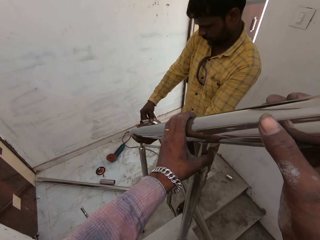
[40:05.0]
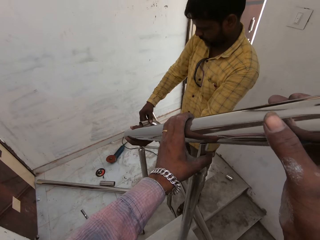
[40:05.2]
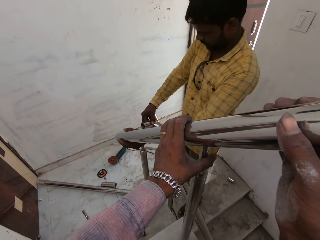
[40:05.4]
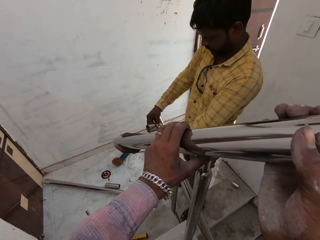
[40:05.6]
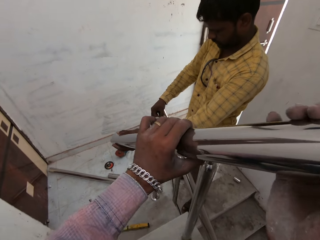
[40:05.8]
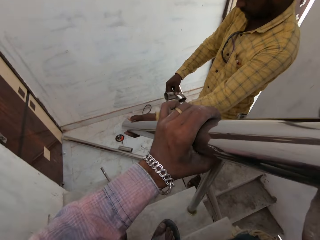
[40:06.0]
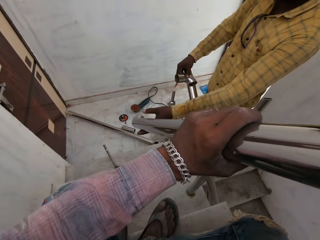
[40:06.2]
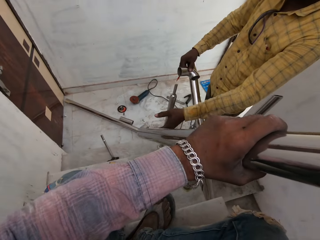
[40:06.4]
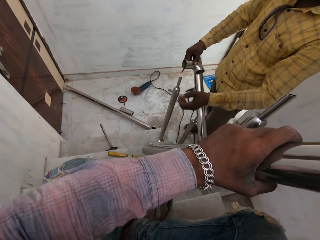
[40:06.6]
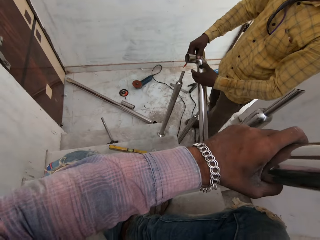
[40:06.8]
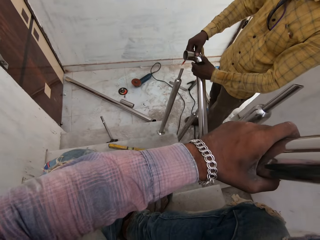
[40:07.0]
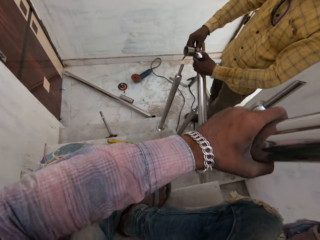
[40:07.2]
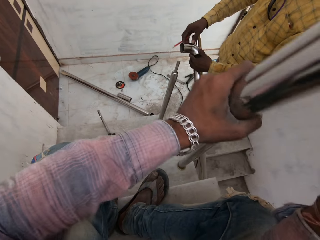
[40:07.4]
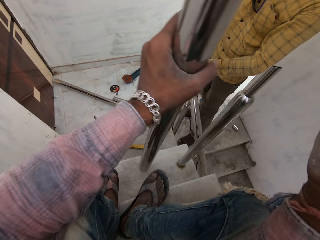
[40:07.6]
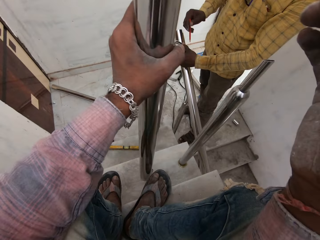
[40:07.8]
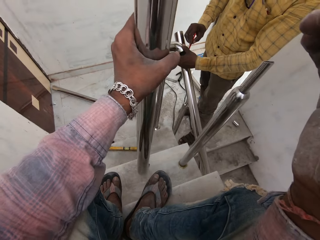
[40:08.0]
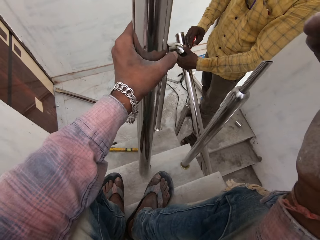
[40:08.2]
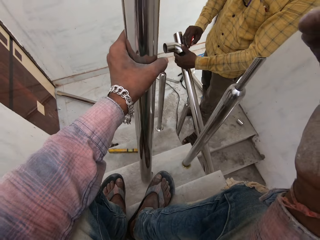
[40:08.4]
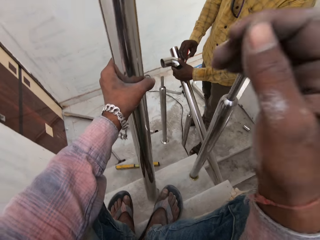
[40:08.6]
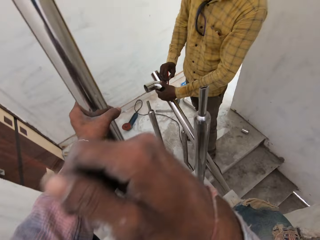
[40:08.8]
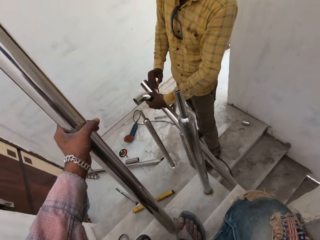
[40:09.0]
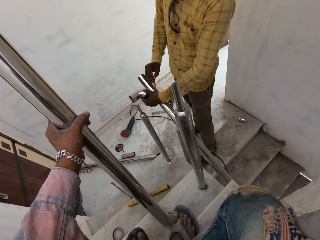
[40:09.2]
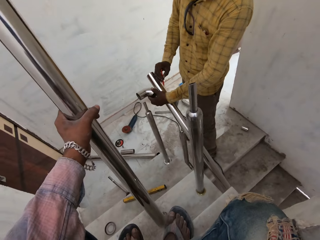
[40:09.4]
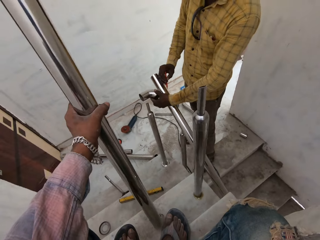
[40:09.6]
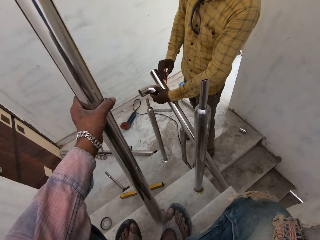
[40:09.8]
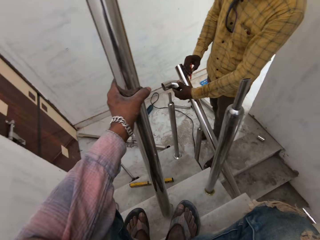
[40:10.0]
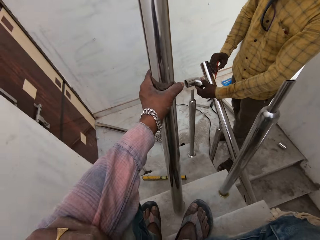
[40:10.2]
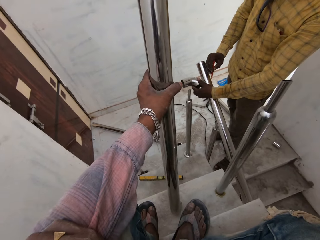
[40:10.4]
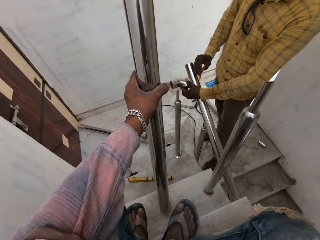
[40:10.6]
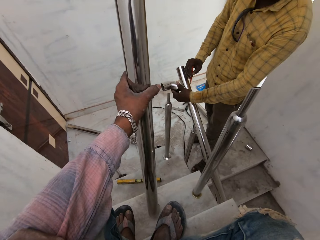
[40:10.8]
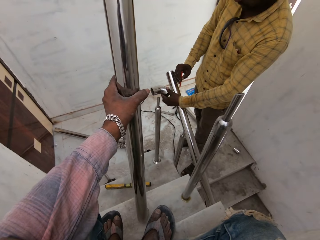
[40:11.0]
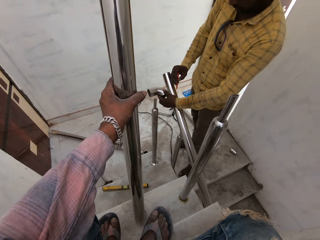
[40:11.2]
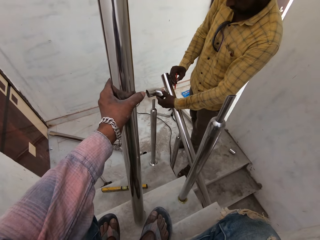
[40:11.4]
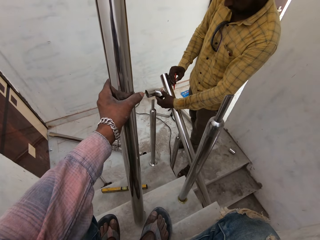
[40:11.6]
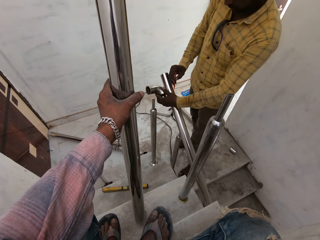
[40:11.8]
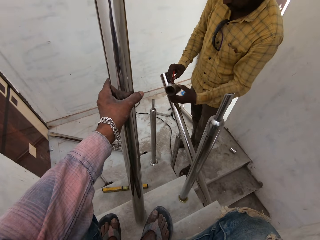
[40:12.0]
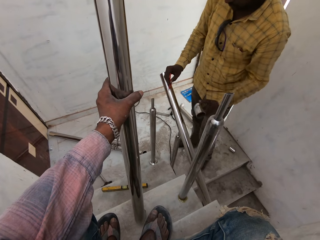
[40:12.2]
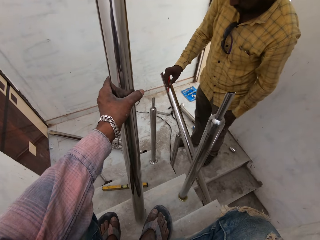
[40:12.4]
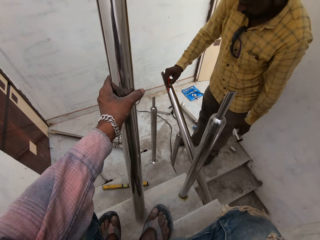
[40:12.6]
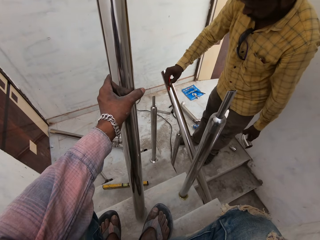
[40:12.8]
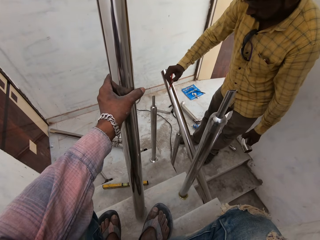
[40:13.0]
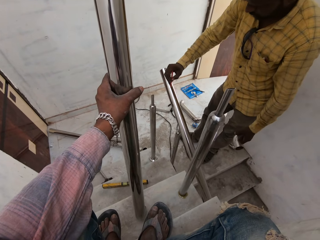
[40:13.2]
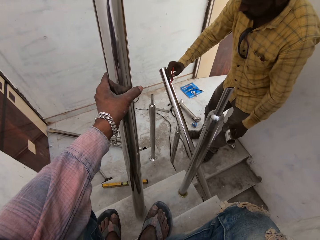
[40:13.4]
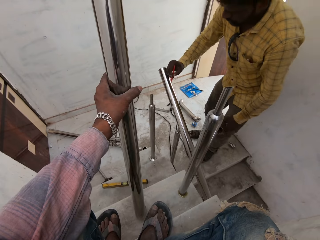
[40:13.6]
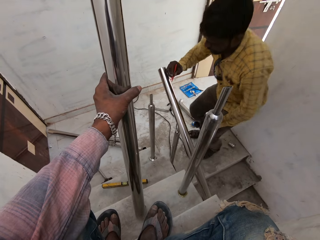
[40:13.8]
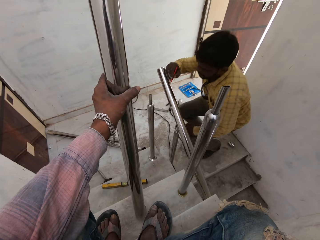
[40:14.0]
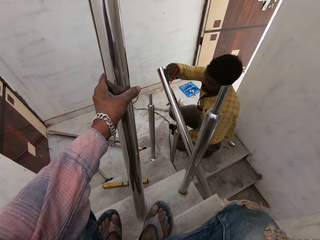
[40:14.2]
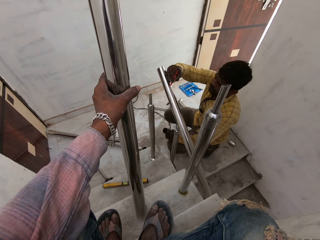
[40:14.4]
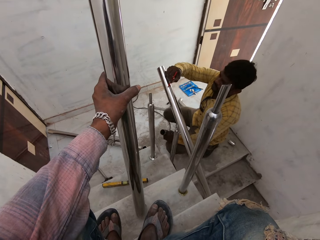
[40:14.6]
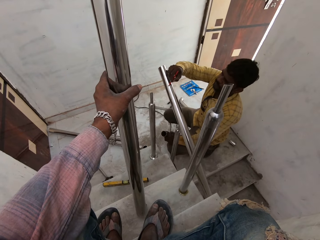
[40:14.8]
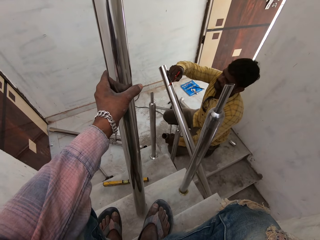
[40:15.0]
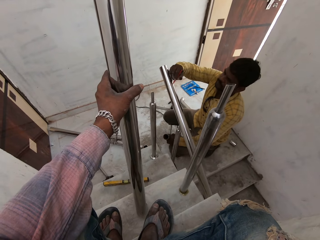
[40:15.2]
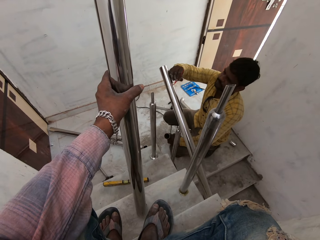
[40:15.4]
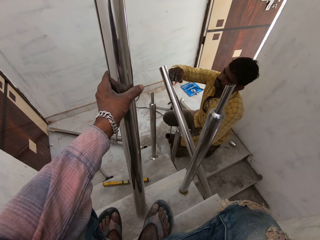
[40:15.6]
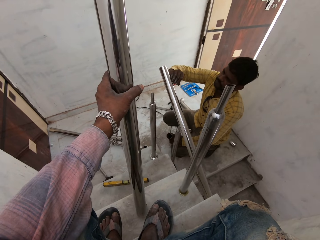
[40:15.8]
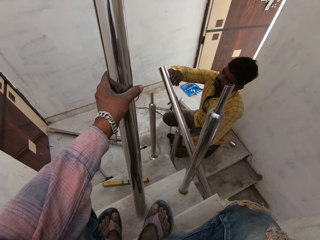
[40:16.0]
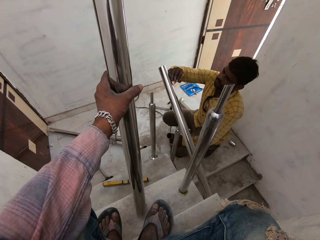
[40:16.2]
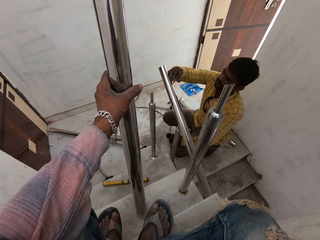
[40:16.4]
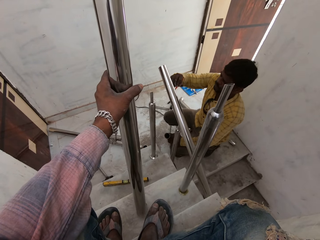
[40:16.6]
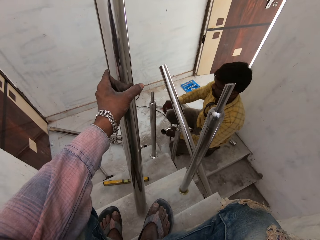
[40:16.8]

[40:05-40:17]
The camera wearer moves the metal handrail in his left hand. He holds the metal handrail in both hands. A man pulls the handrail. Another man passes the cut metal handrail to his left hand with his right hand. The camera wearer holds the metal handrail in his left hand. The other man marks the metal handrail with the pencil in his right hand. The camera wearer holds the joint. He places the metal handrail on the staircase with his left hand. The other man puts the pencil on the handrail, bends slightly, and marks the handrail.

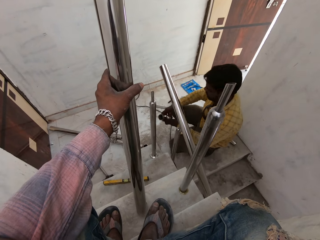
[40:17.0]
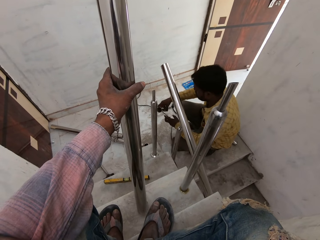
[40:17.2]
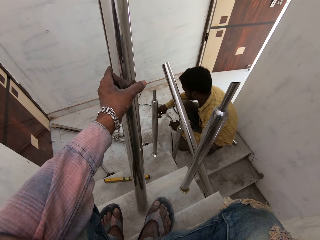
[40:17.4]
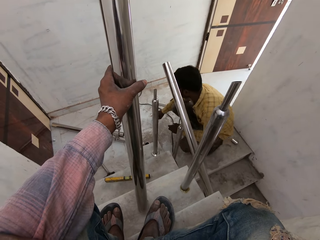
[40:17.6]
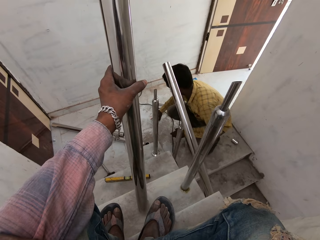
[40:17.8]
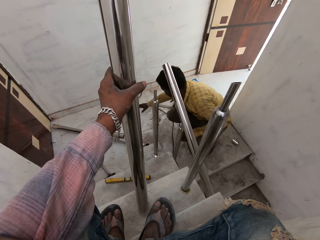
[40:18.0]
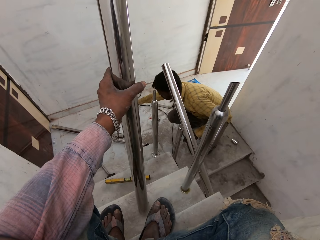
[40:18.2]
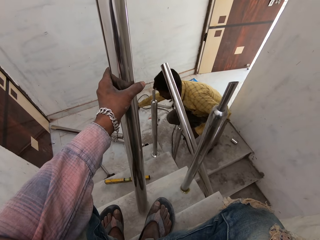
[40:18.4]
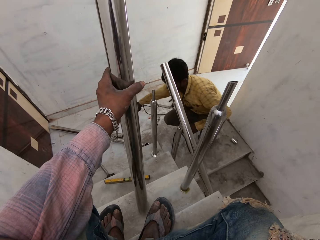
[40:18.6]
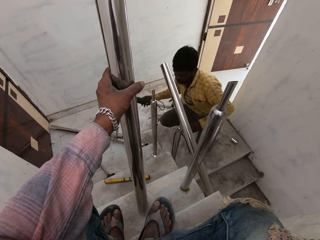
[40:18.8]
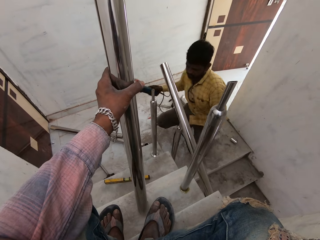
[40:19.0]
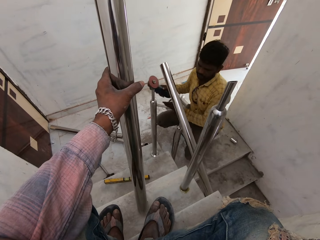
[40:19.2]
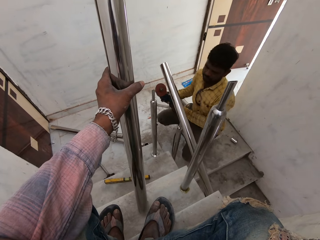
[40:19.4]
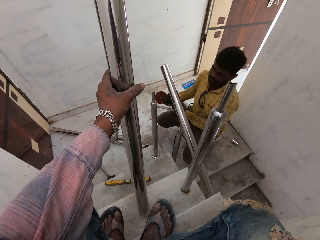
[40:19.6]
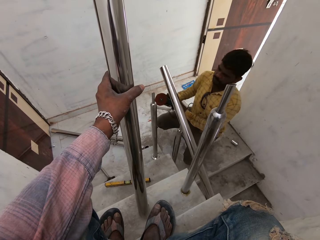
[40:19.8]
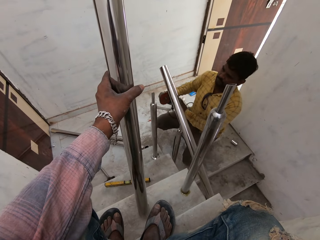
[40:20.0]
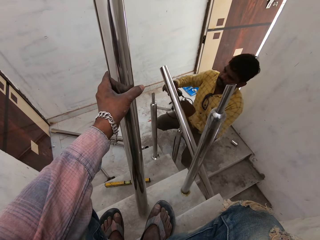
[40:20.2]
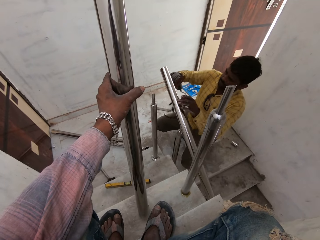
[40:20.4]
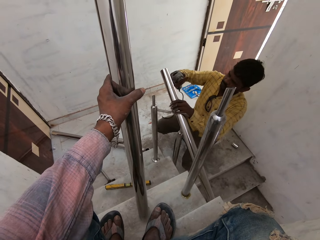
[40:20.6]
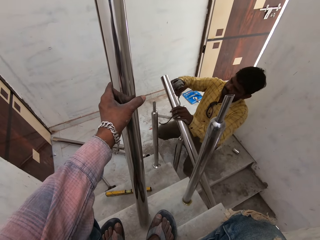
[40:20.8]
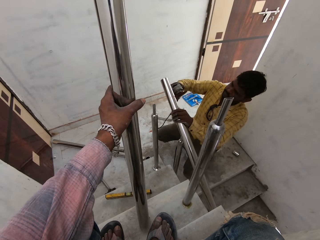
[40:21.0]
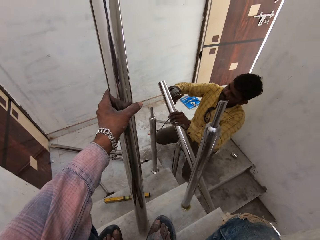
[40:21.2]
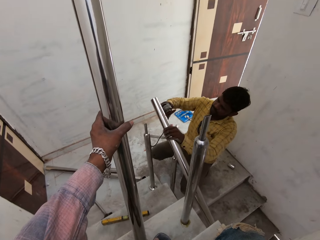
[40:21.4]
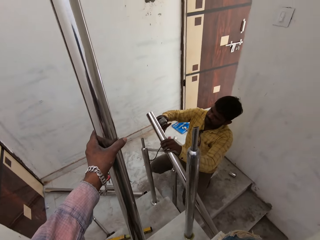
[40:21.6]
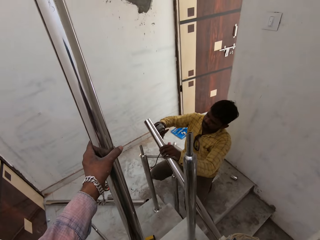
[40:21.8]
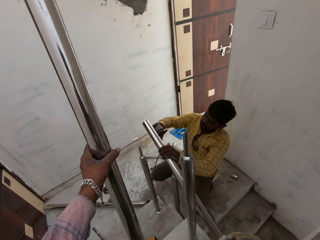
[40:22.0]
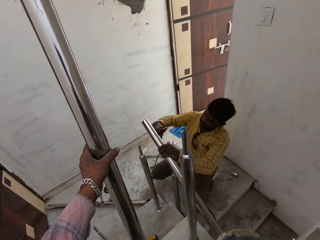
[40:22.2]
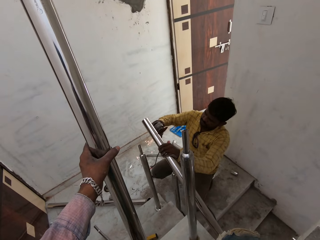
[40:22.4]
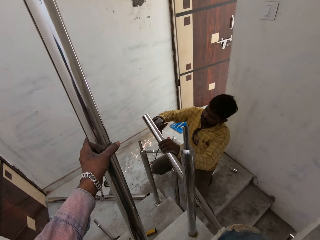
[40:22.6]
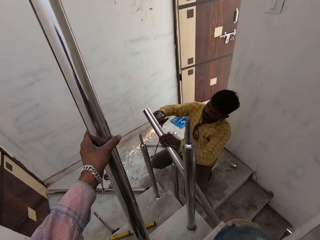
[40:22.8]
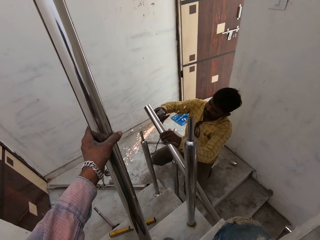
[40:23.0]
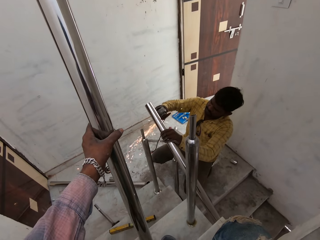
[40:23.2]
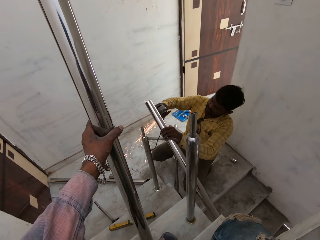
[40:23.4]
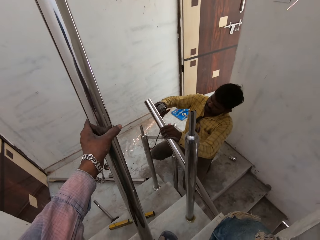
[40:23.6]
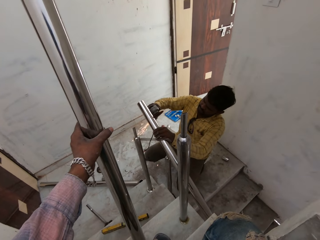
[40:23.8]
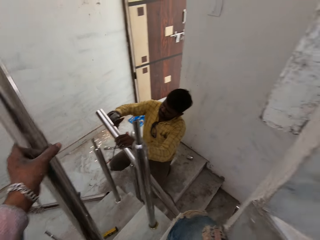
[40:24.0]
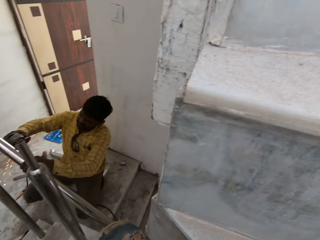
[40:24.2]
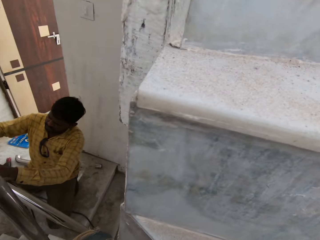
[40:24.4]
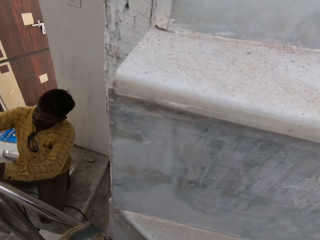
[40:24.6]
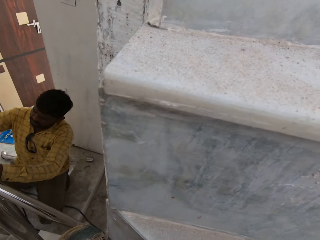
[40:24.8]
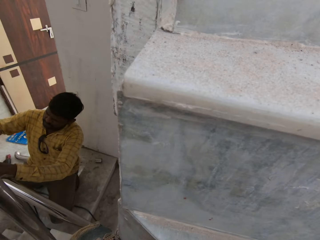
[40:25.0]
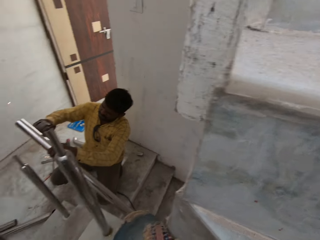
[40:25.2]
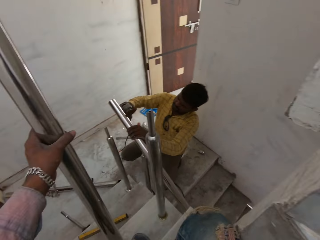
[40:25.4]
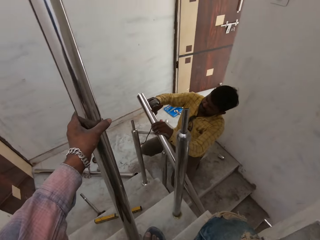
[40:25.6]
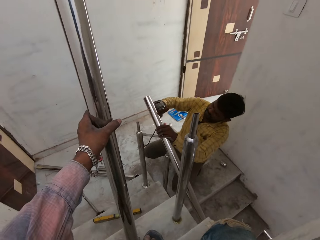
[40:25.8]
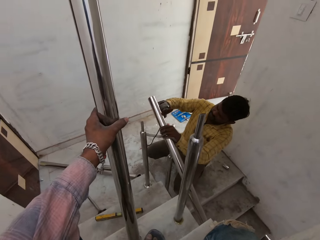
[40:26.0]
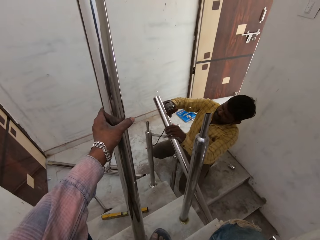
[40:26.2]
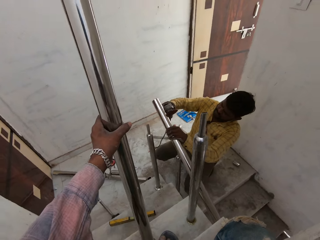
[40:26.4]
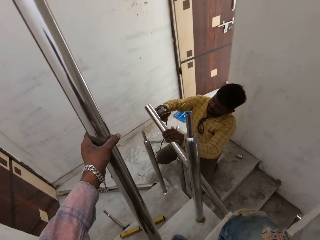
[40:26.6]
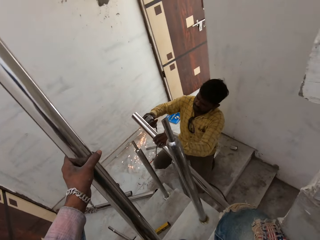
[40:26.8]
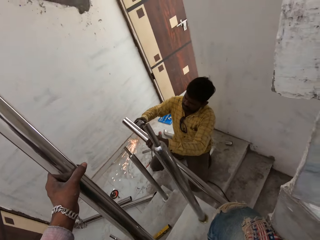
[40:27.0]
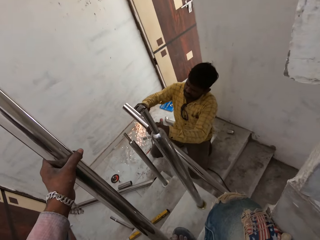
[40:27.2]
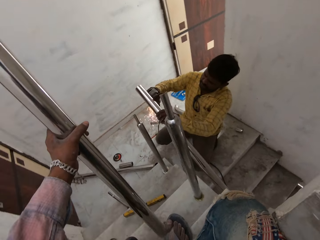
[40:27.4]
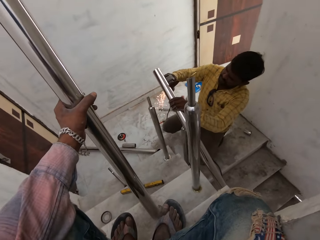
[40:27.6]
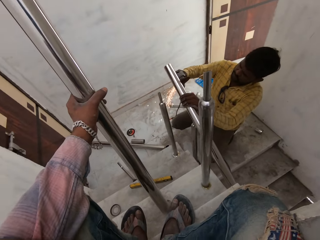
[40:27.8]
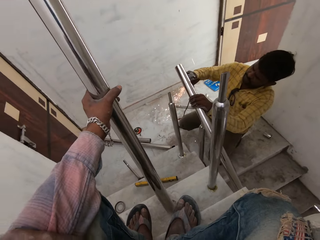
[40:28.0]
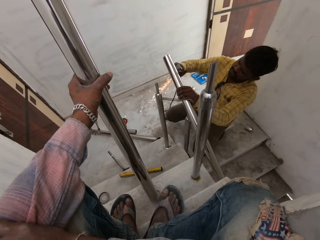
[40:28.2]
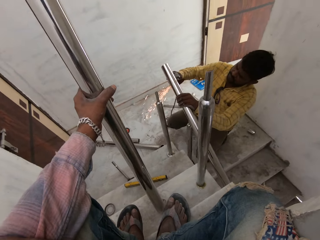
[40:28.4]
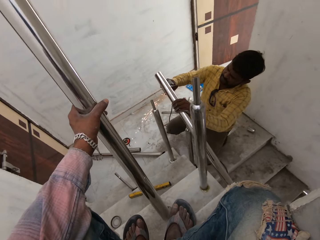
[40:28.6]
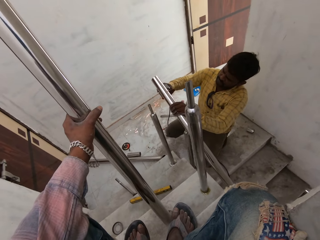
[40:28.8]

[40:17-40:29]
A man passes the cut metal handrail to his right hand with his left hand. The man places the cut metal handrail on the floor with his right hand. The man picks up the rotary cutter or electric grinder on the floor with his right hand. The man presses the button on the rotary cutter with his left hand. The man holds the metal handrail in his left hand. The man cuts the metal handrail with the rotary cutter in his right hand. The camera wearer cuts the handrail with the grinder. They look around.
